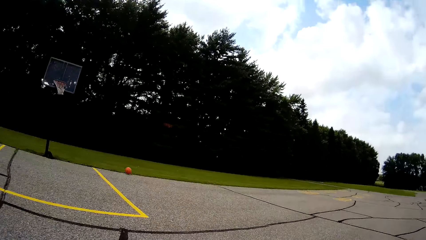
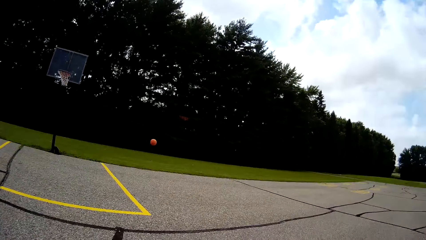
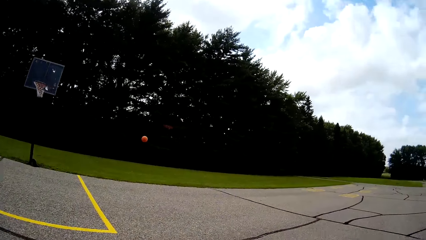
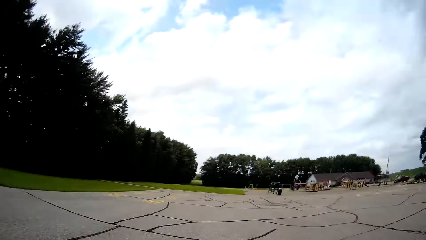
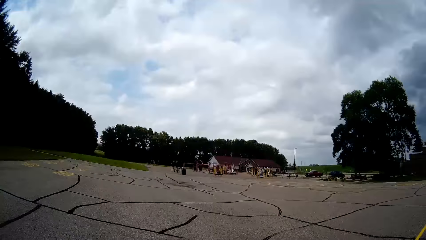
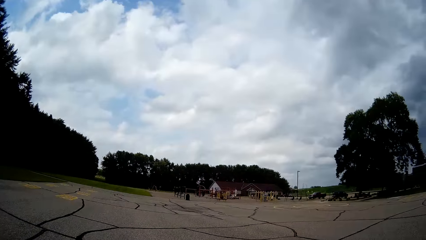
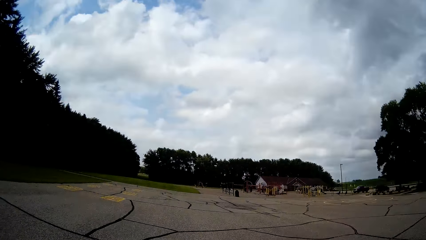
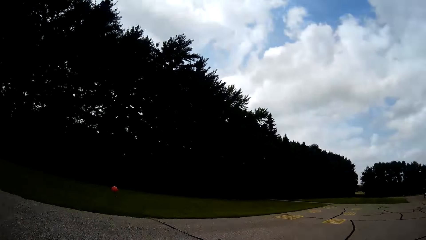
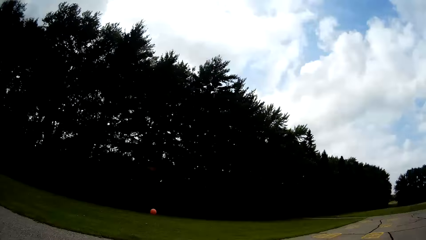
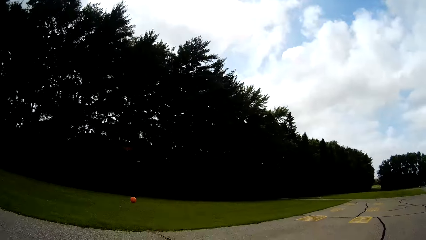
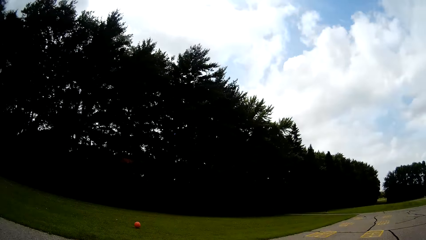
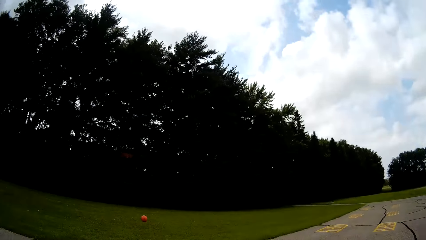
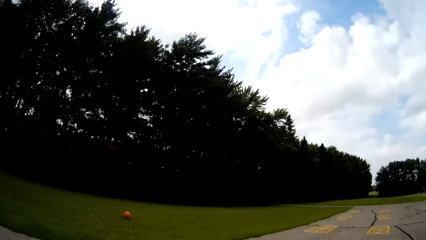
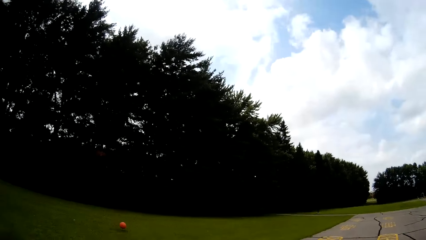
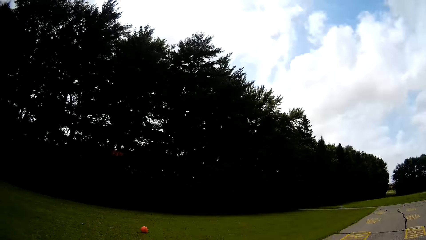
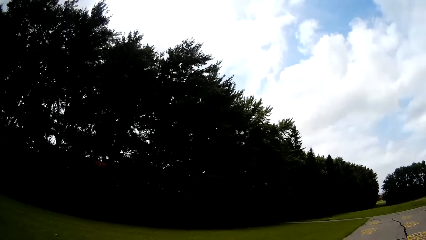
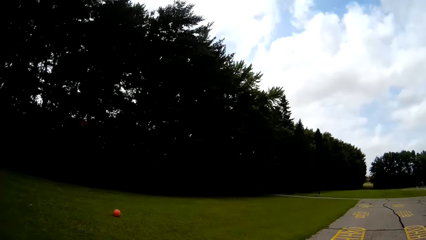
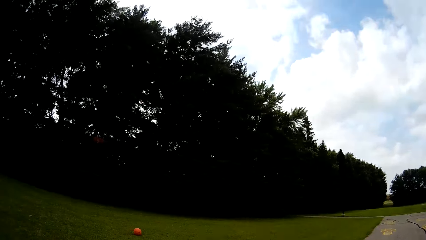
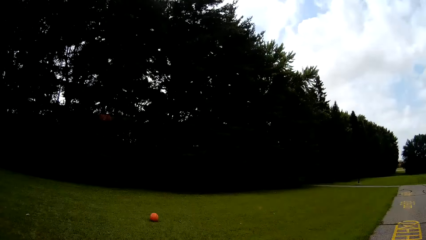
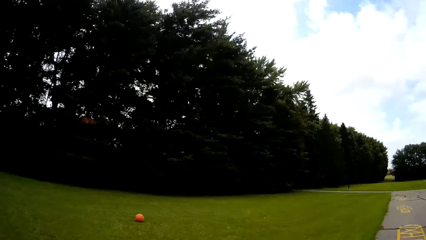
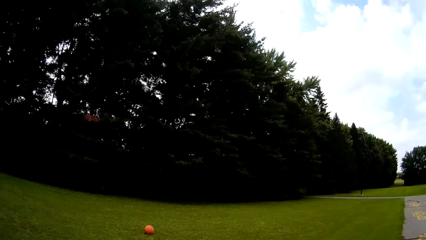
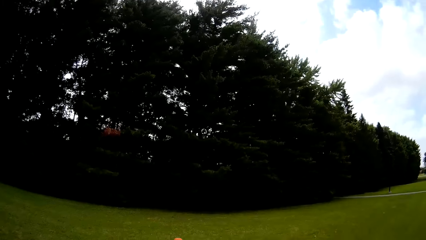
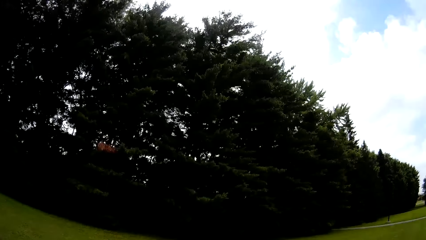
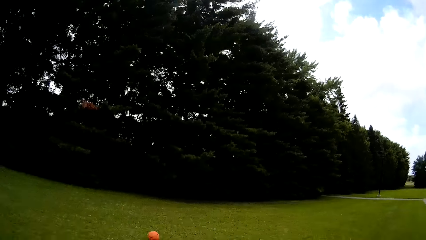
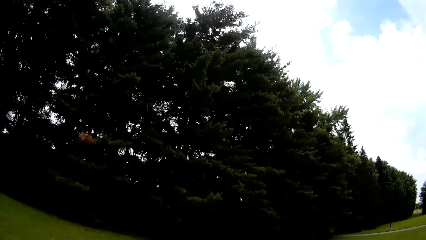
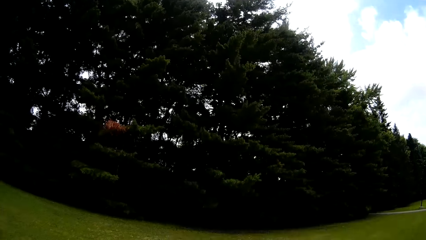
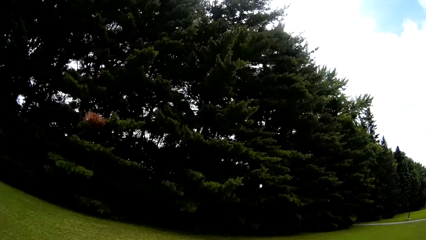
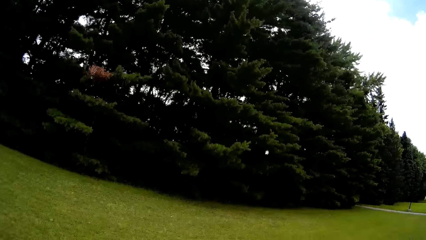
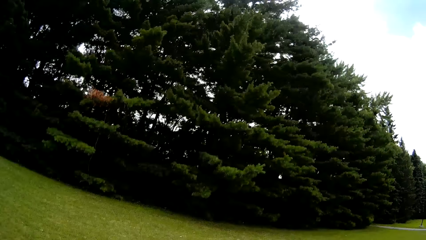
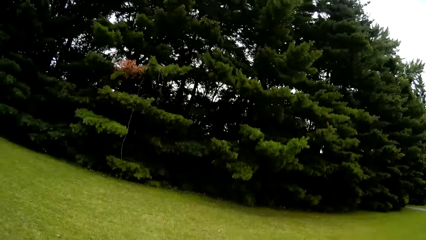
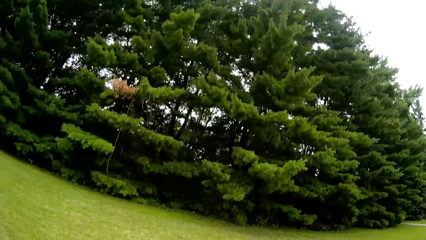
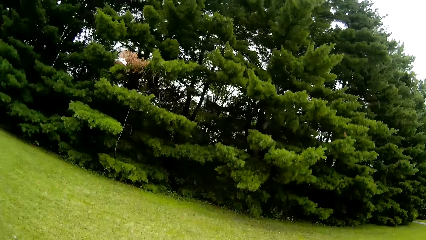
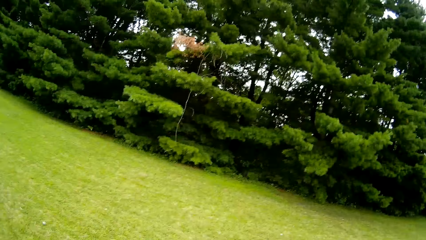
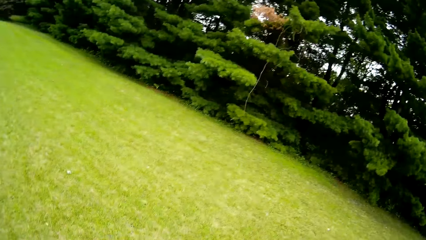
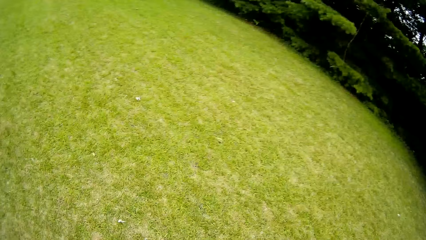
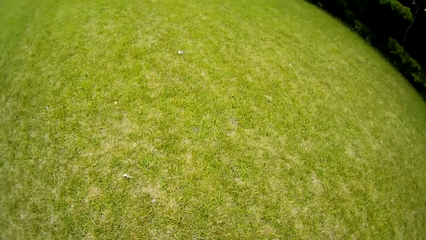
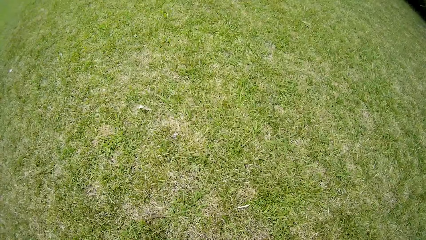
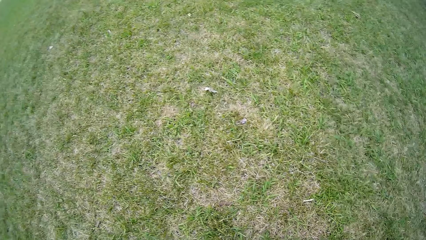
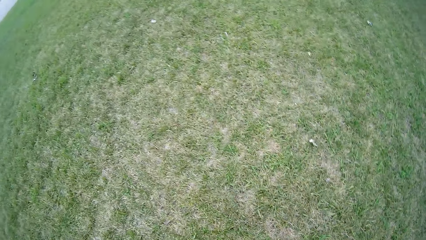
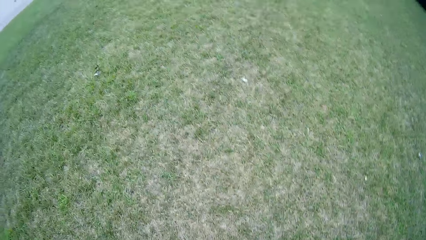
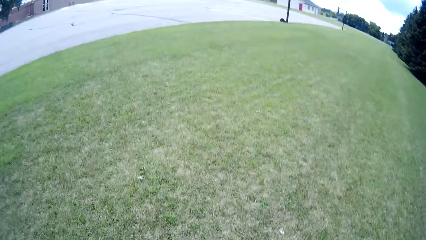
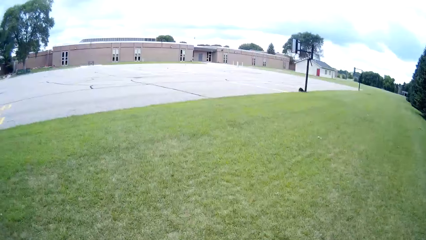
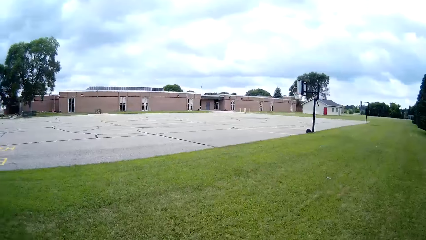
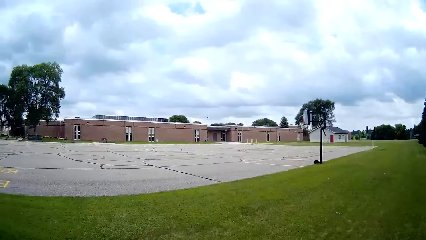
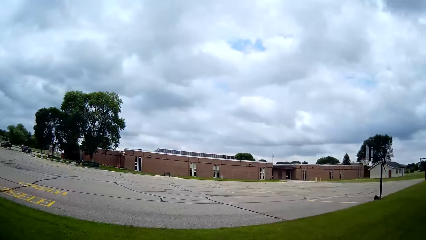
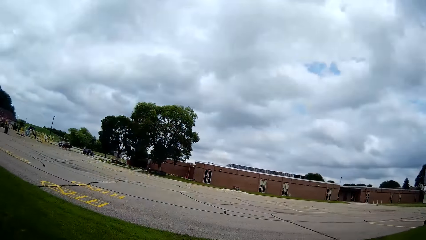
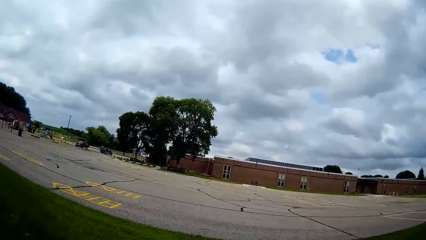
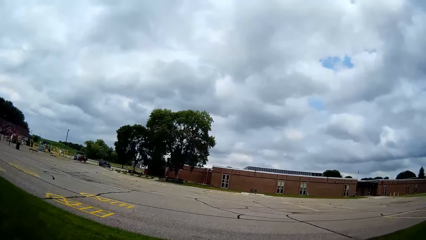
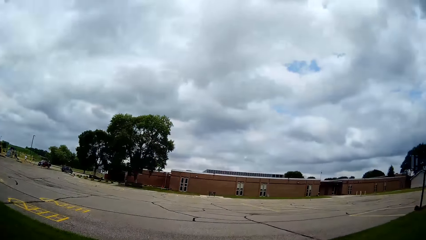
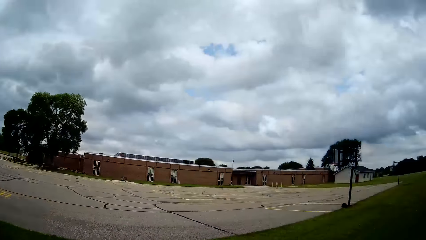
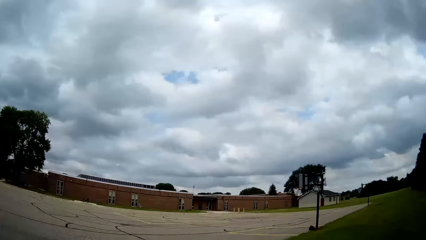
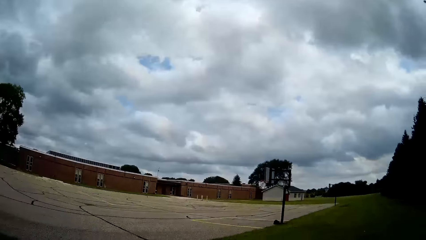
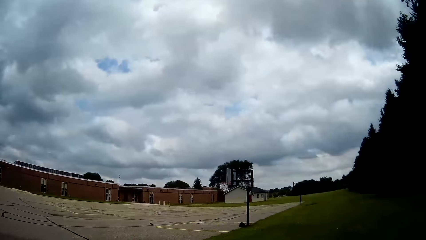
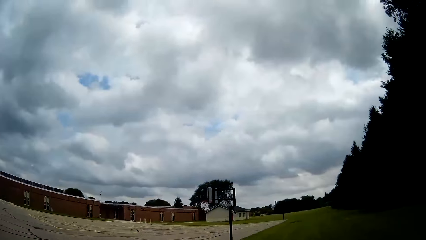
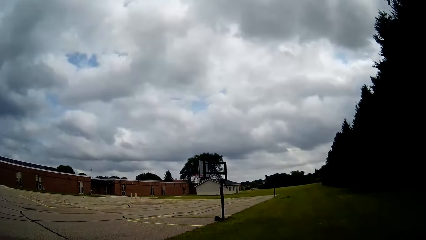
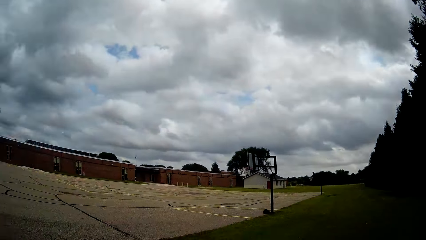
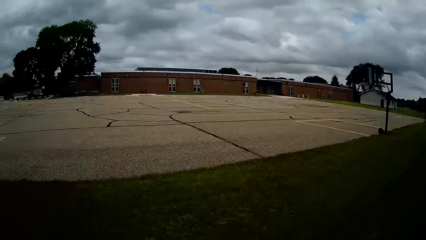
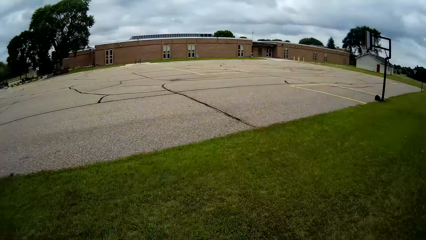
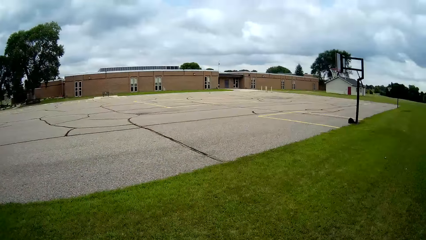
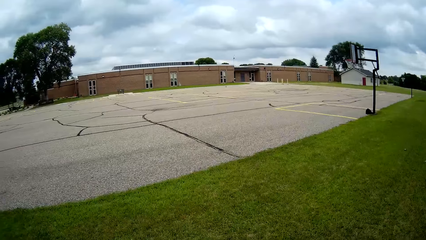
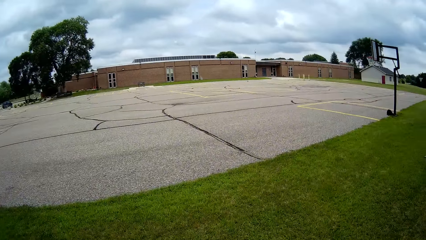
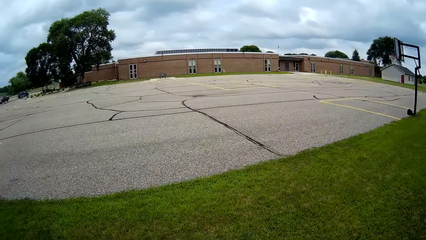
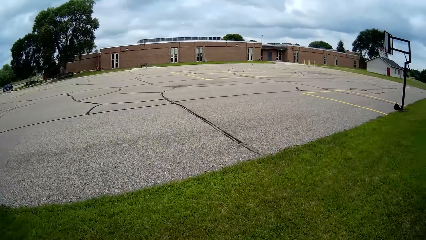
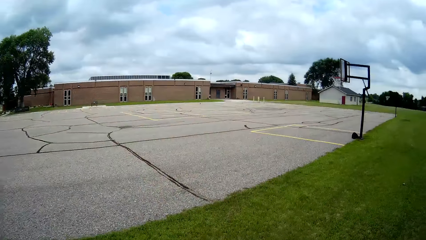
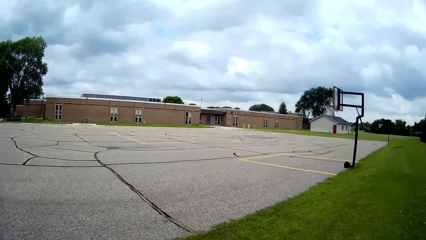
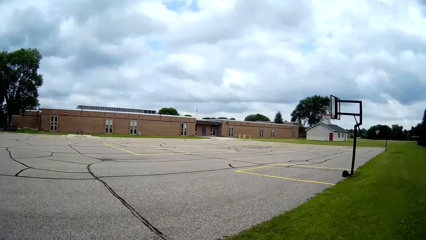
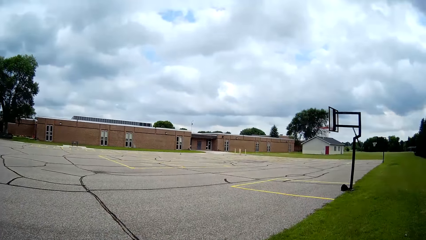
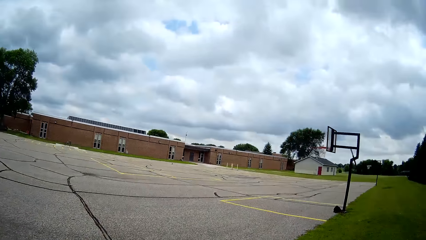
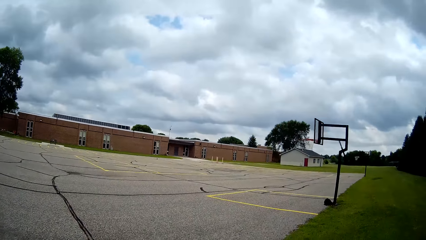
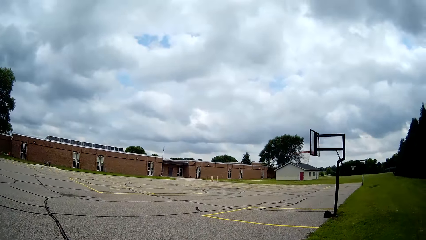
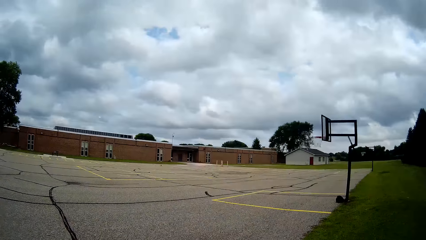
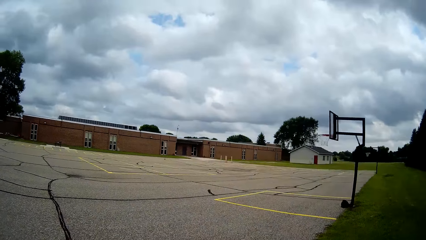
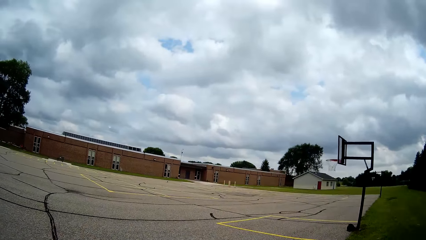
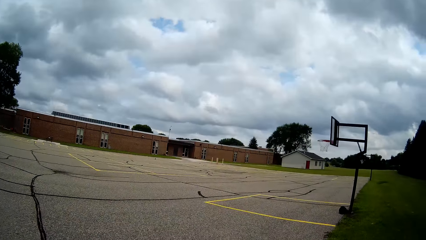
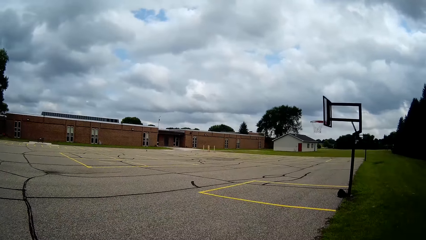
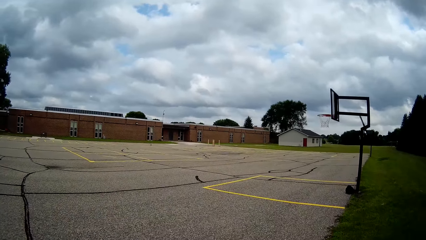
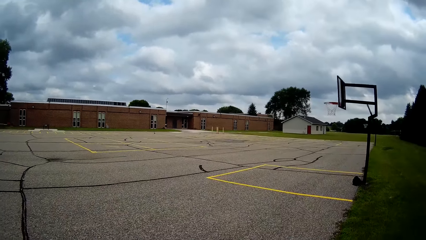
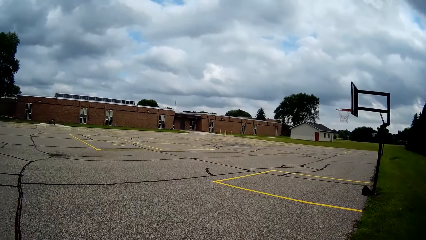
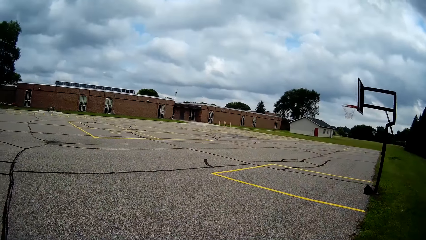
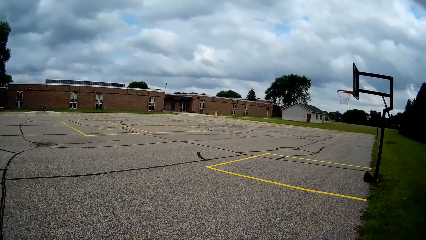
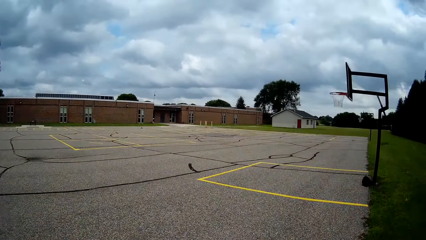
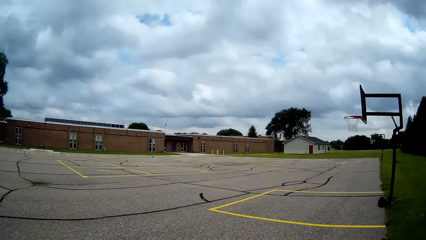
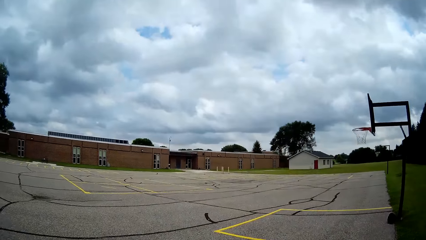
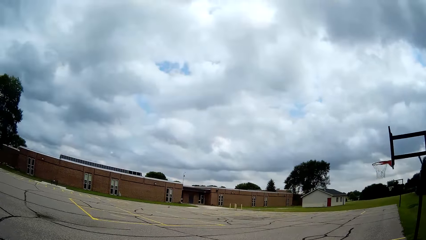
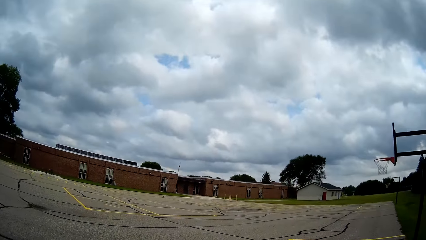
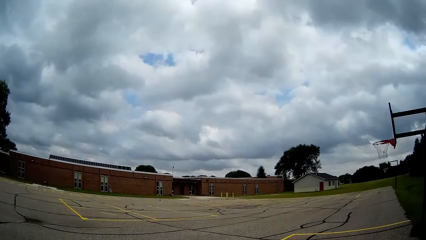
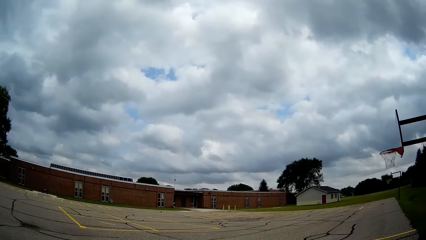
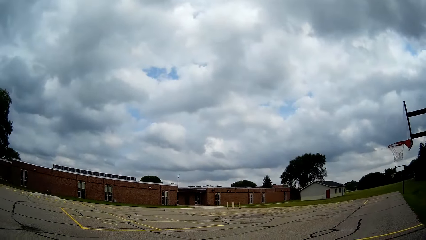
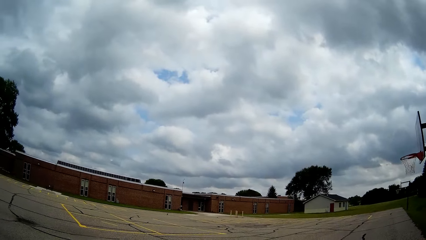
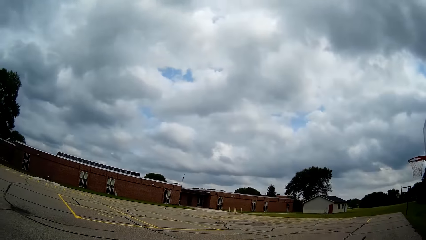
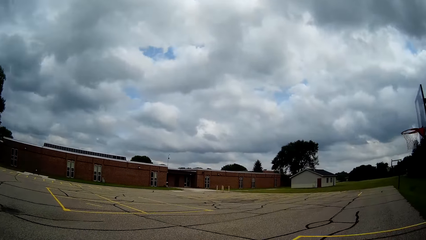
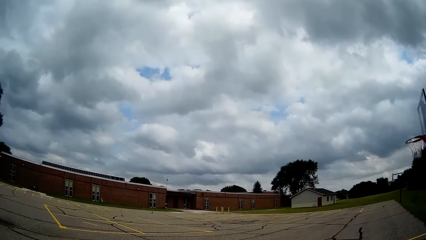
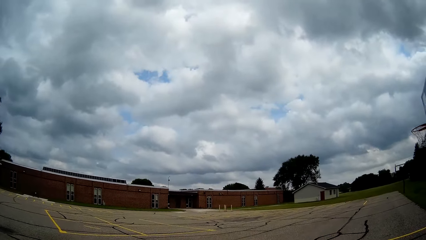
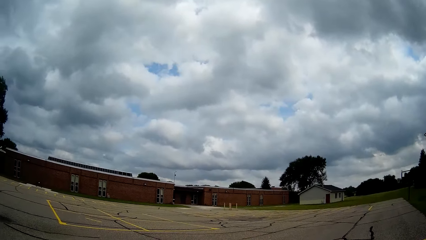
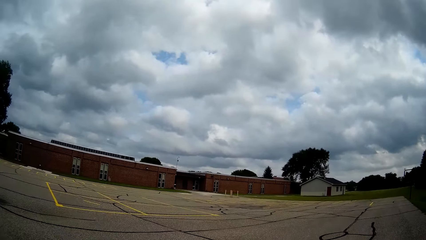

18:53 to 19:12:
The camera wearer jogs towards the basketball. They pick up the basketball from the ground. They walk into the basketball court.
